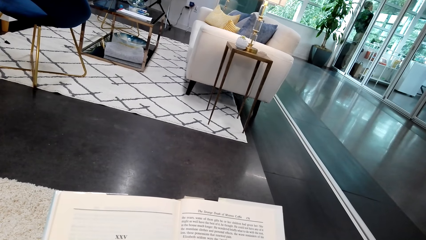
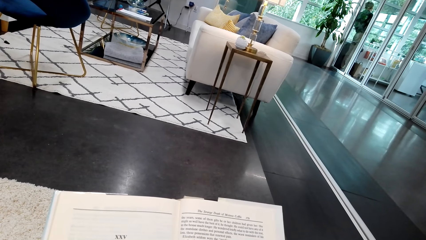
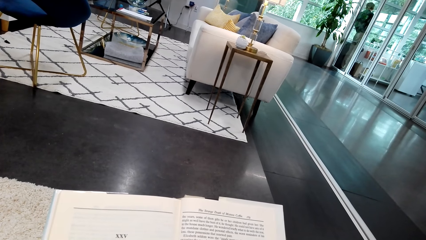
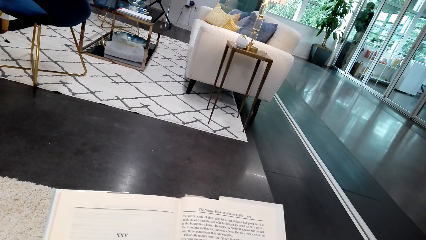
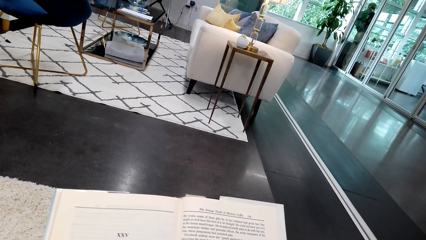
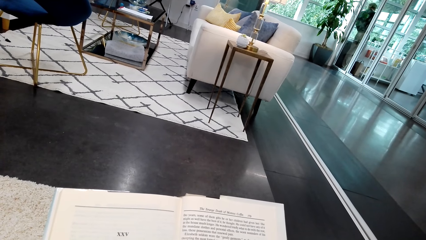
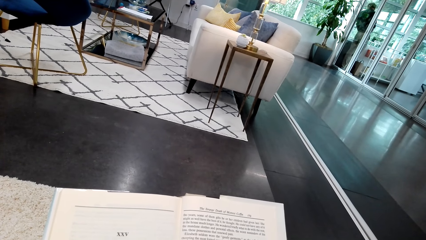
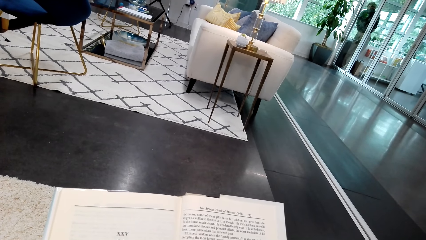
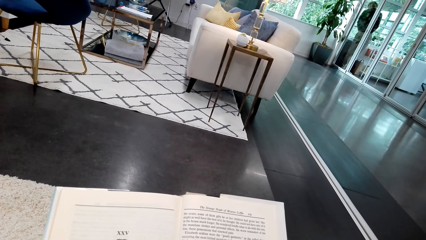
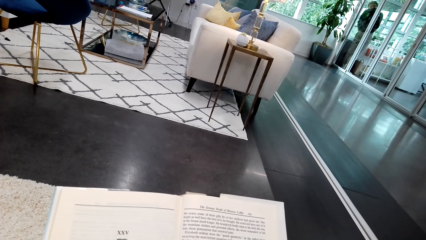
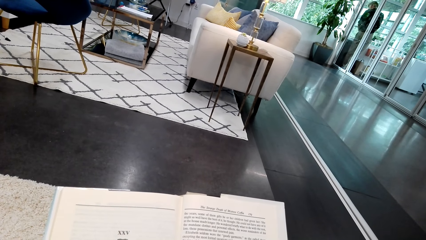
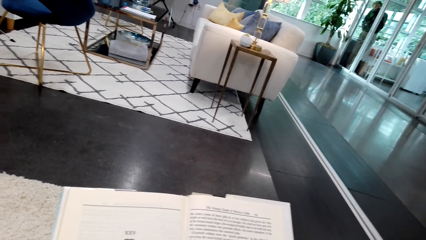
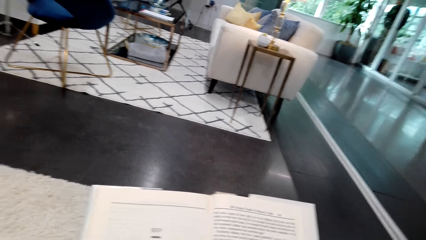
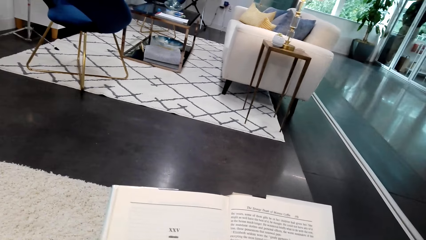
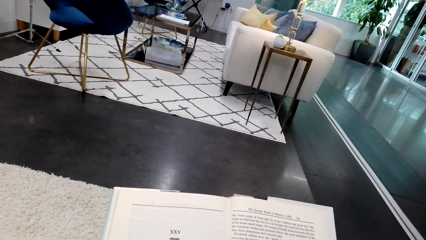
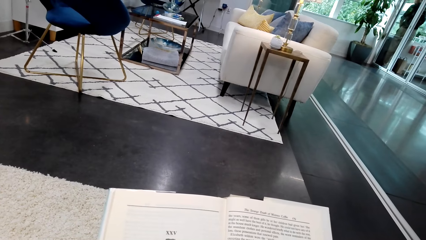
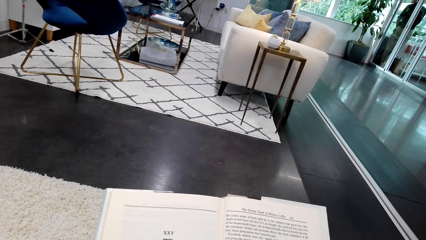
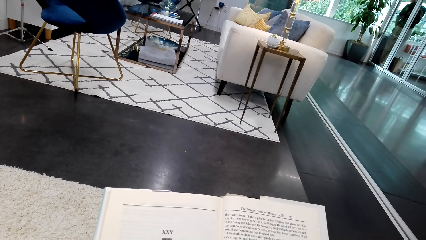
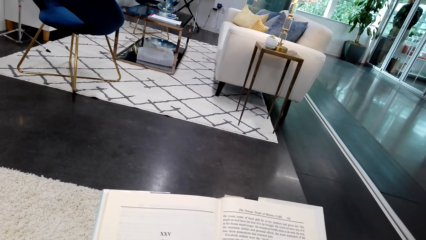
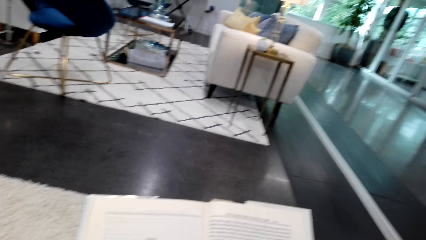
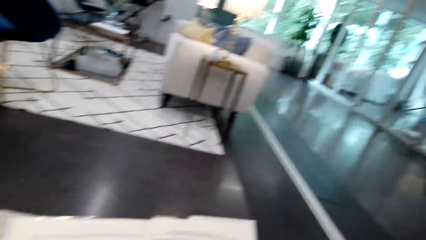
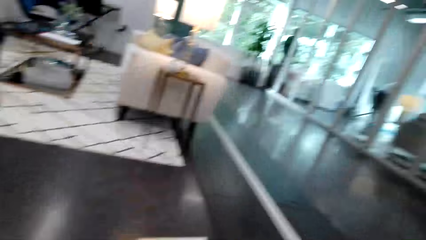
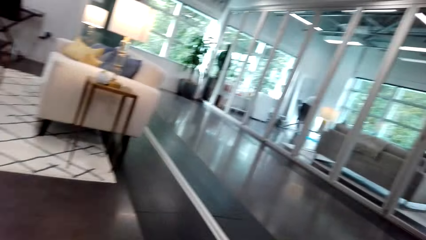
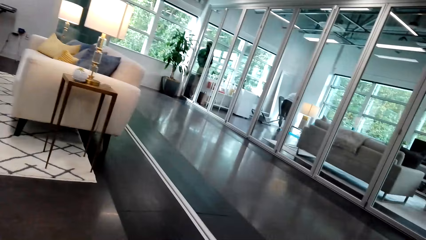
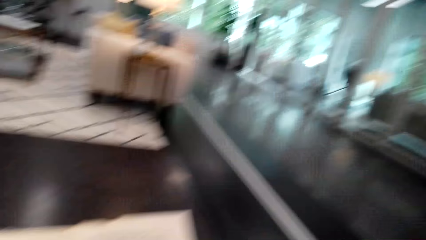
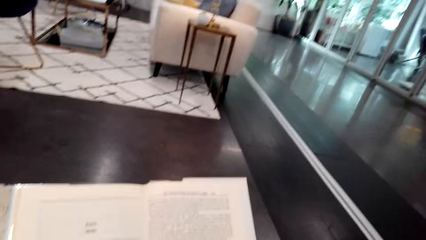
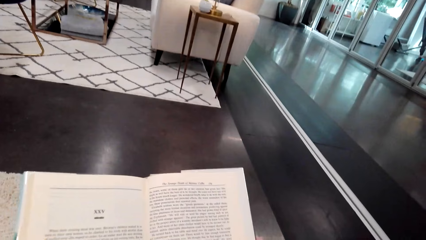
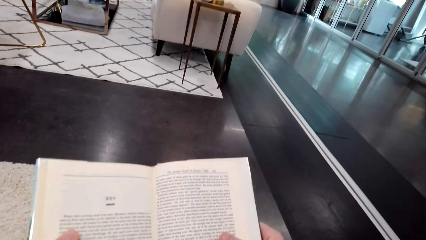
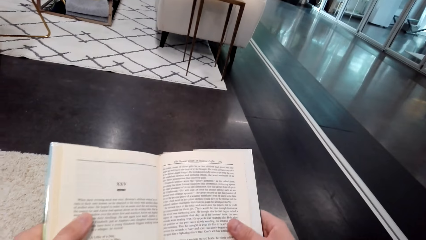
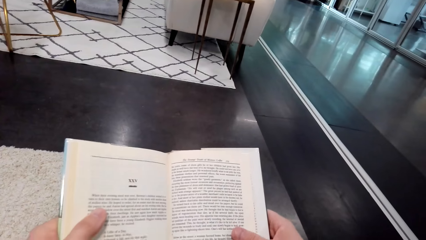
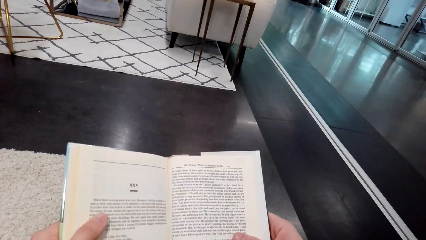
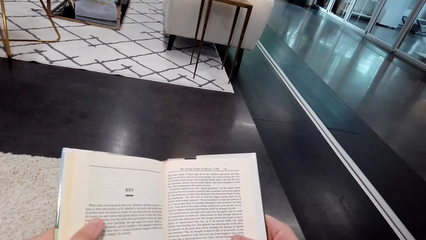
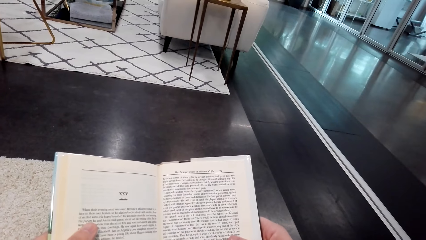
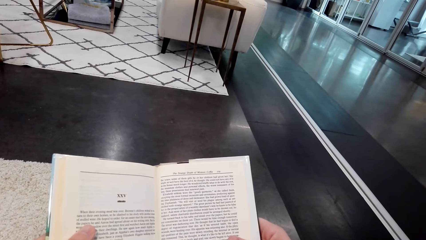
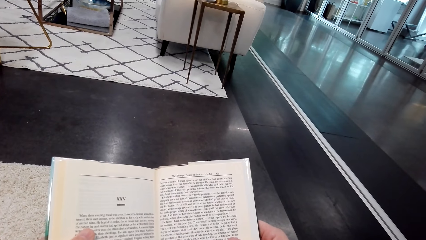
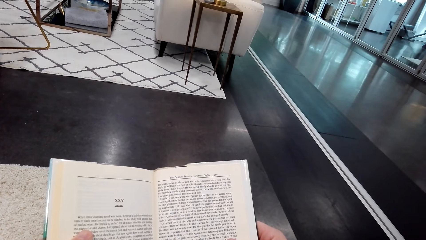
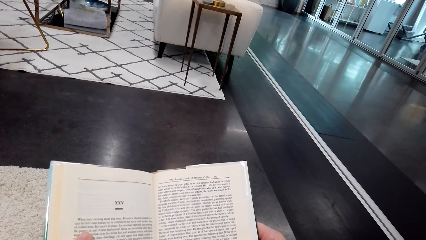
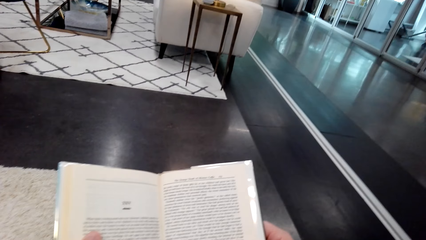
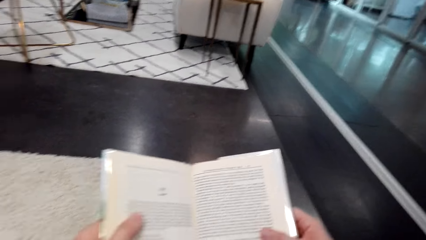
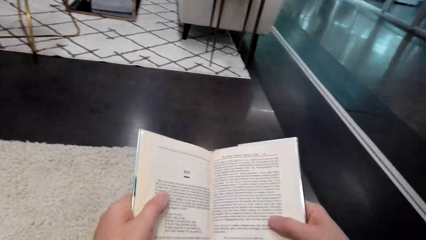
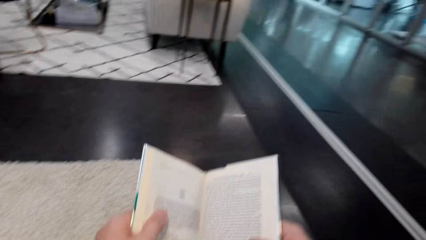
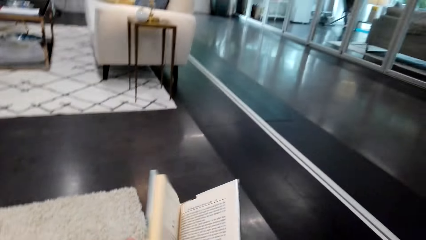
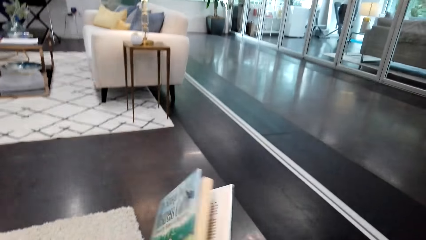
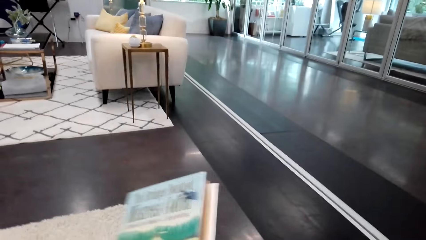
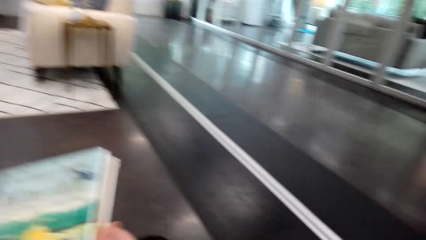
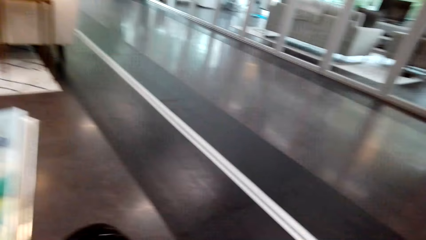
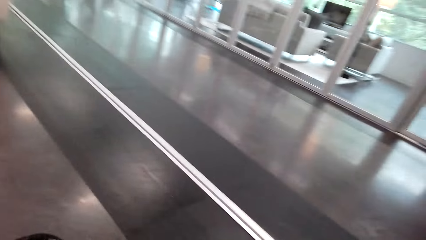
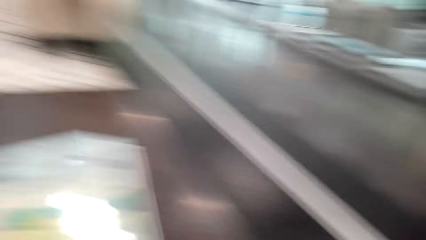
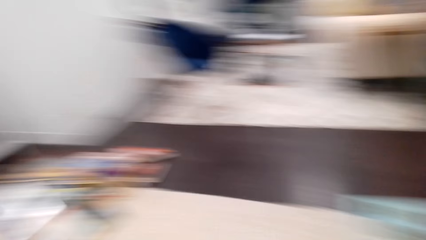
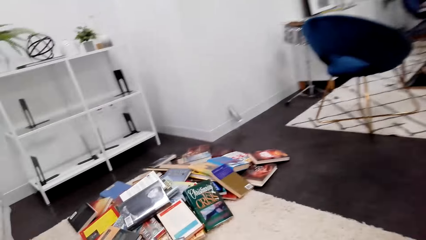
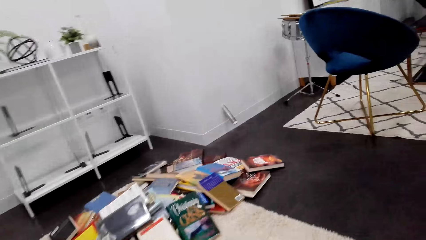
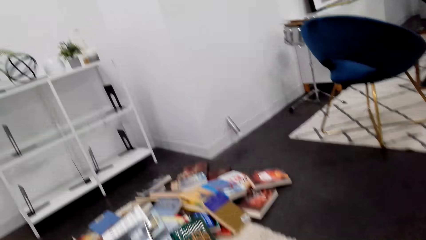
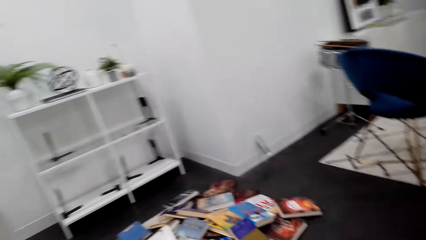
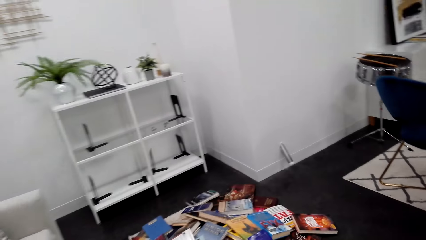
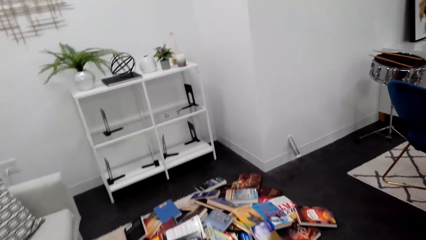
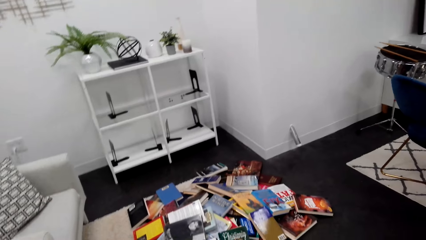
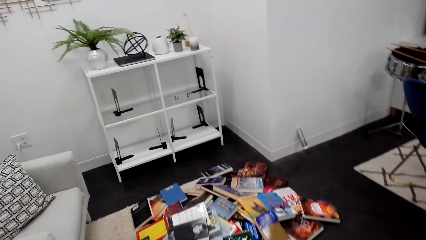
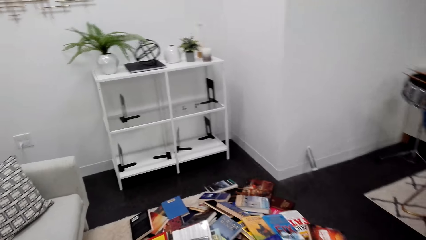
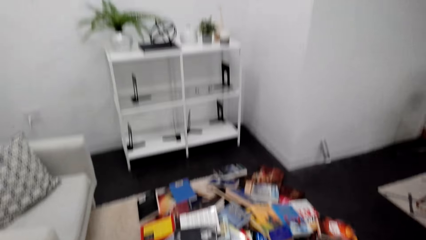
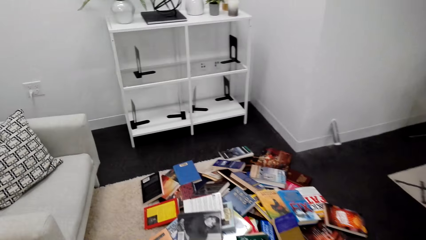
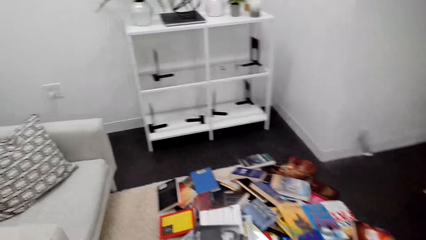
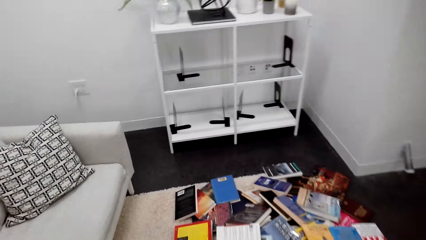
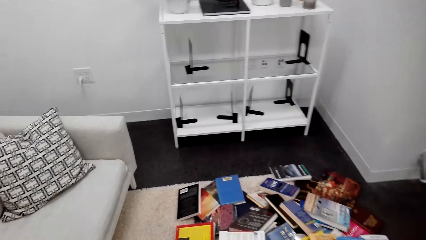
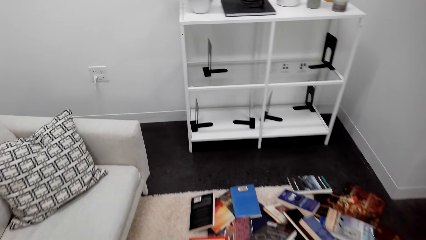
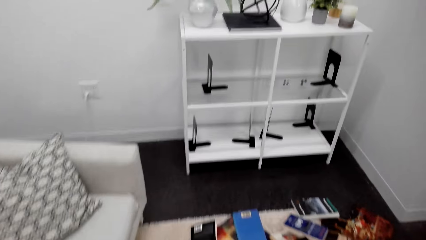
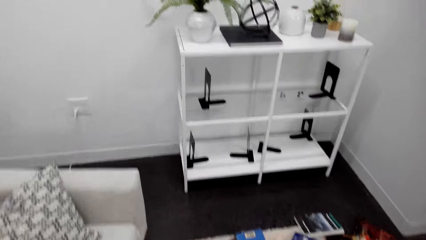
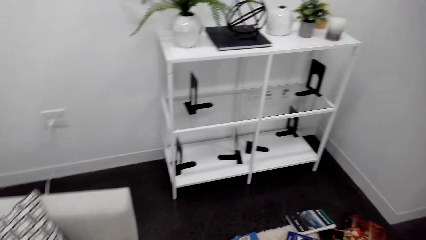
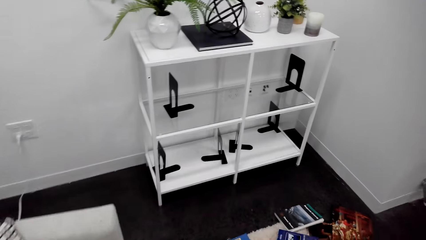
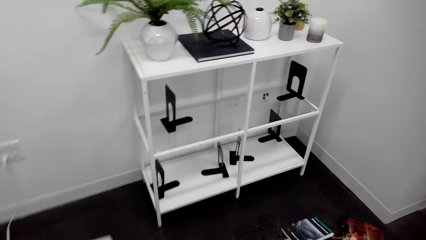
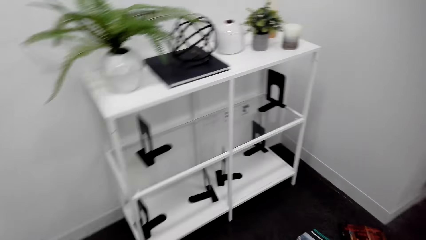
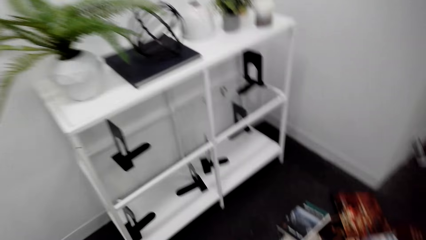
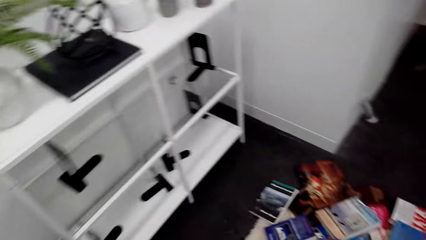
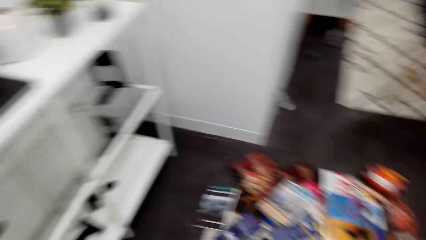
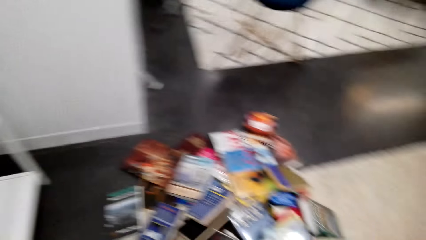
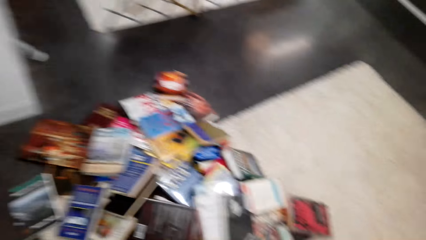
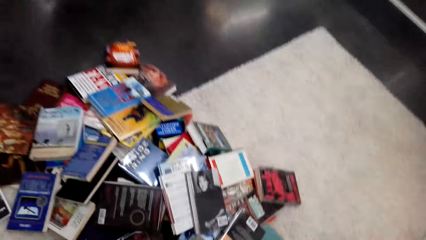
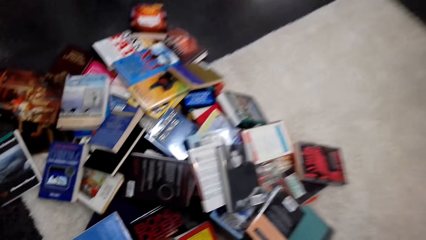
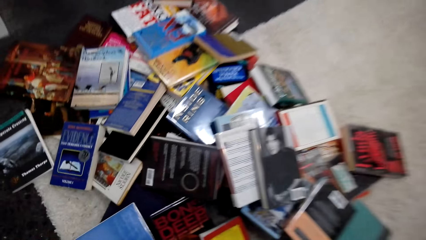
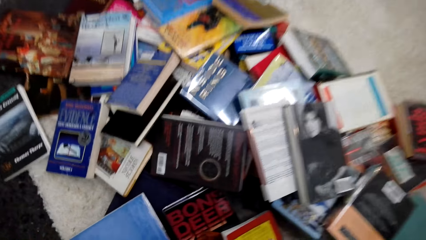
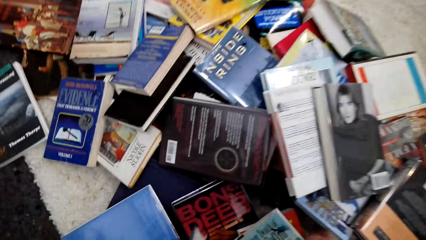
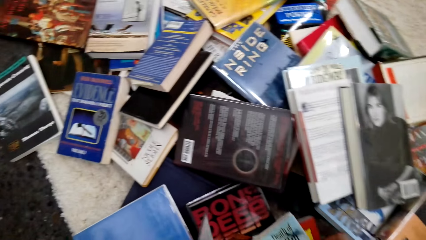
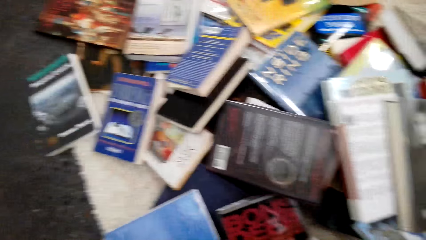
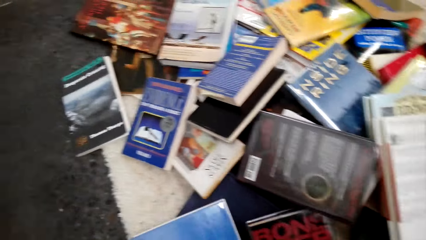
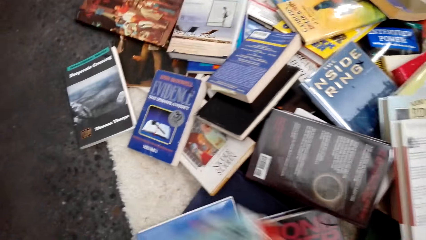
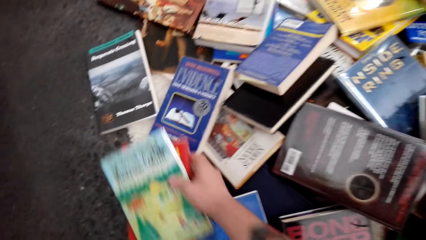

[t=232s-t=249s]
A man looks around. The camera wearer looks around. They read the book. They close the book. They look around. They walk around.
